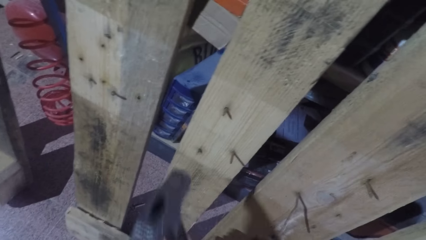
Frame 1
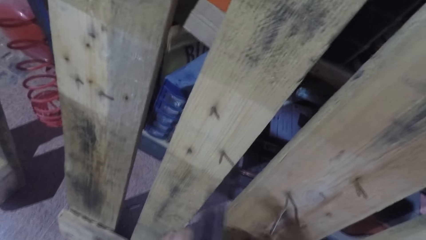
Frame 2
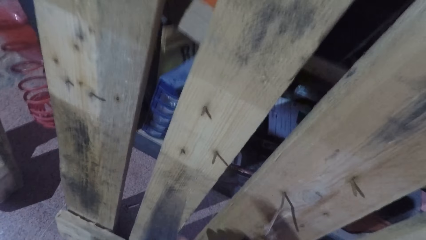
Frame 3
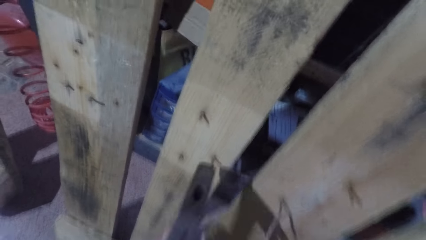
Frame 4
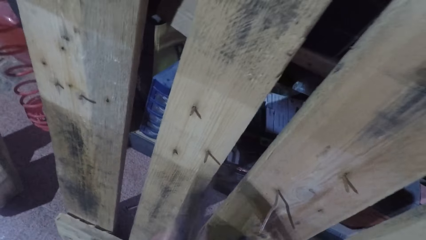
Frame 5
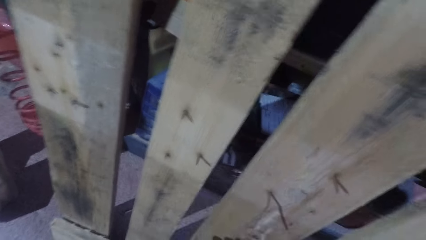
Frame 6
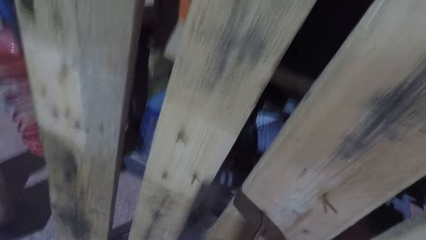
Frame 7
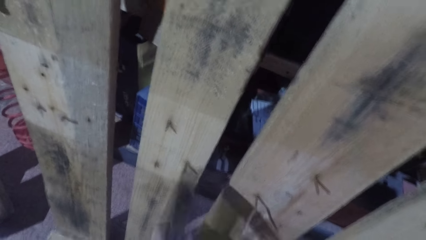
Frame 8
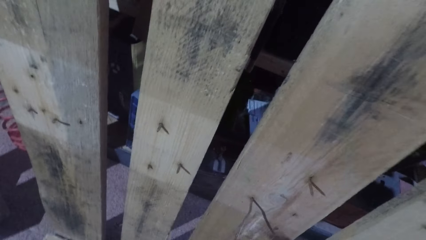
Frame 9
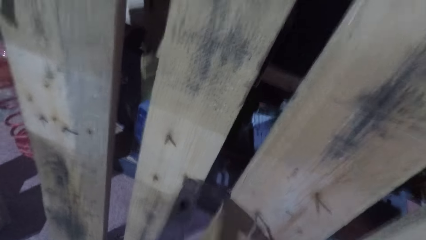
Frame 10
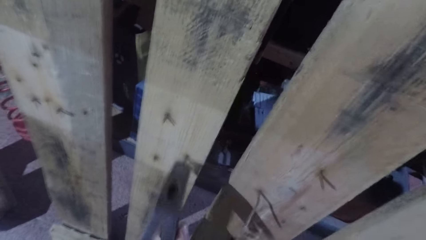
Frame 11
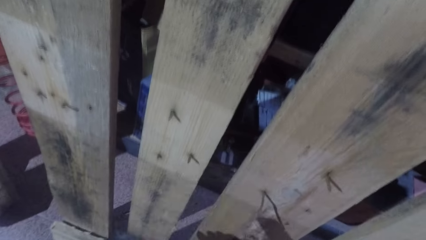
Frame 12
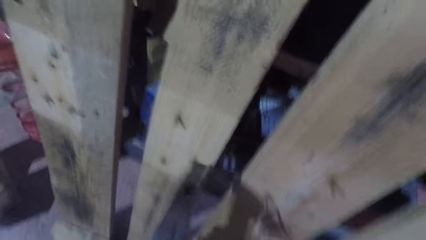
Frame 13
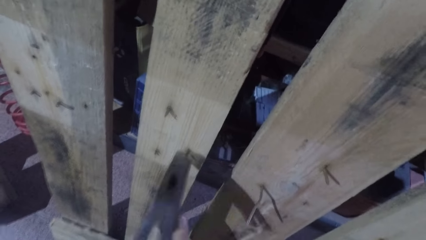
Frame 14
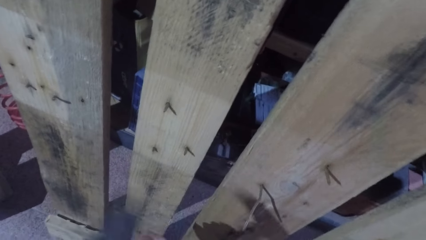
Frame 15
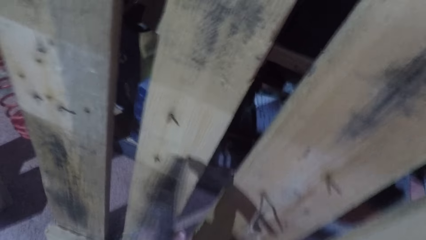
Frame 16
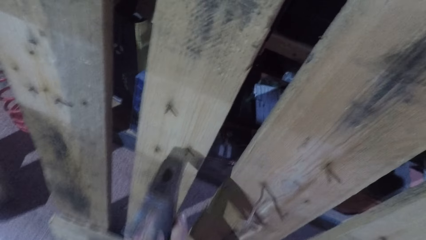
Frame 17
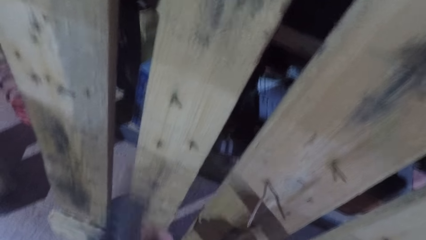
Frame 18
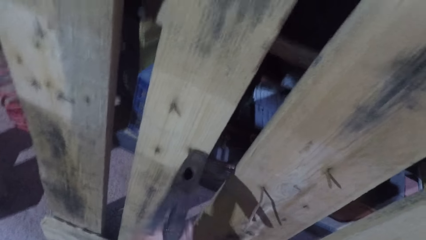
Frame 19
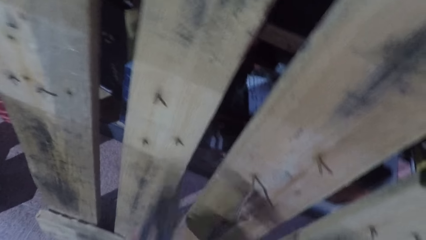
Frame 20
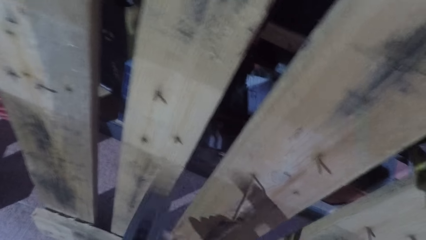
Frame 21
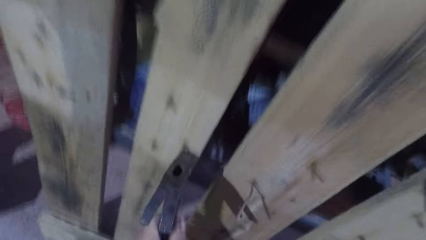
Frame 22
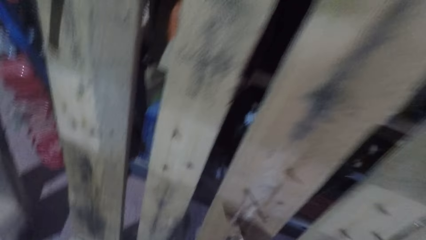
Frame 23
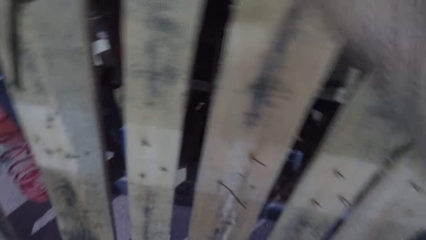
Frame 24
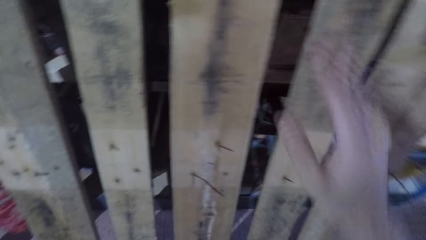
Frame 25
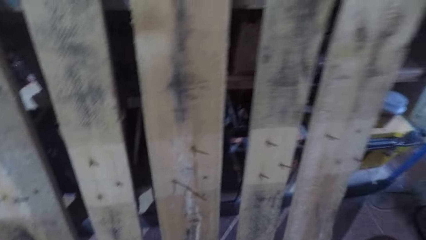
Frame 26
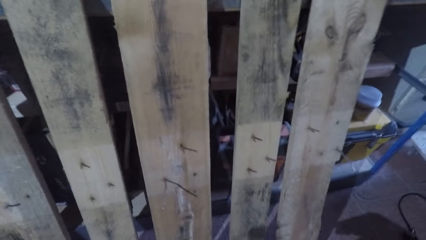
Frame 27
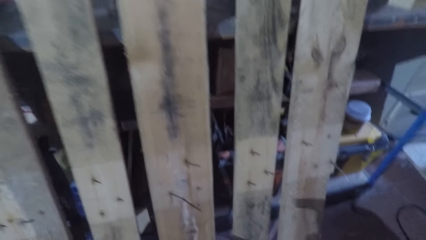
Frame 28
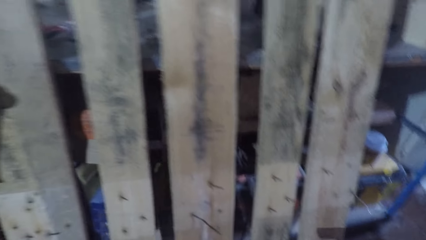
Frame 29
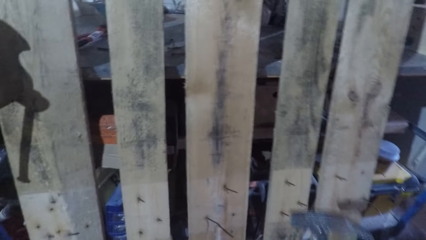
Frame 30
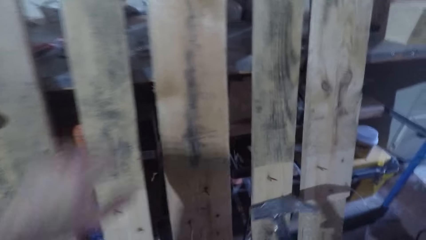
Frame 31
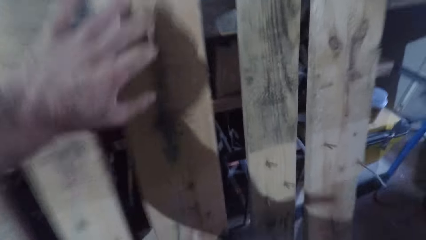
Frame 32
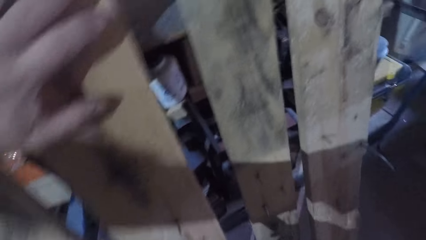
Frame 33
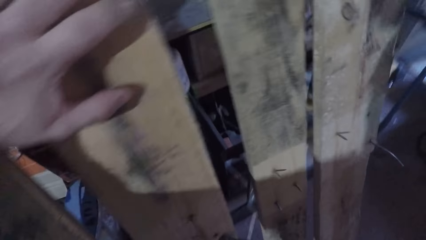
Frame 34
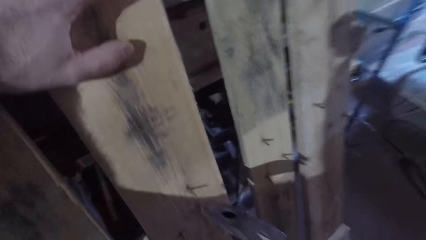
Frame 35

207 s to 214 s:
The camera wearer lifts a hammer. He hits out another nail from the wooden frame with the hammer in his left hand. He removes his right hand from the wooden frame and places his left hand on the wooden frame.

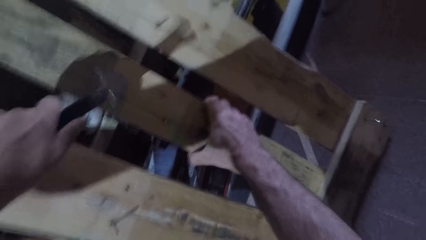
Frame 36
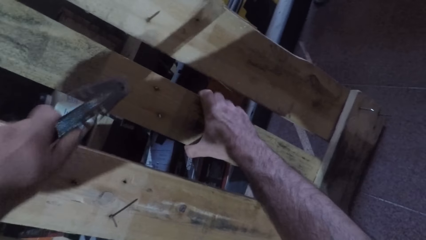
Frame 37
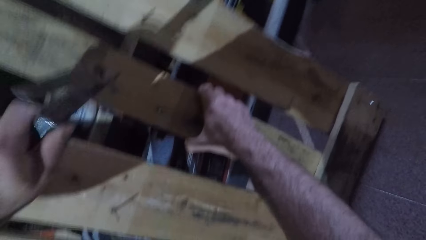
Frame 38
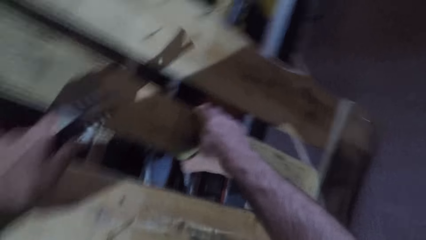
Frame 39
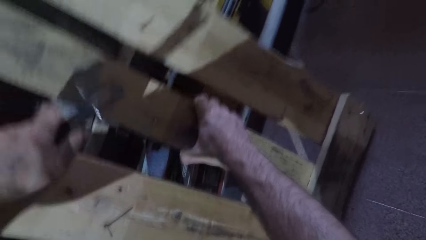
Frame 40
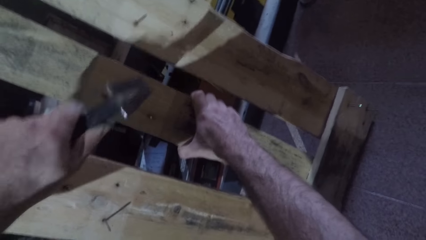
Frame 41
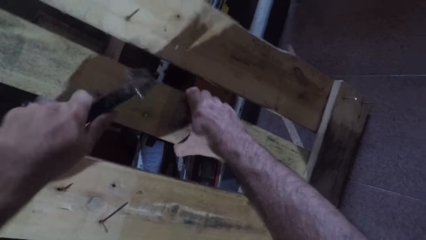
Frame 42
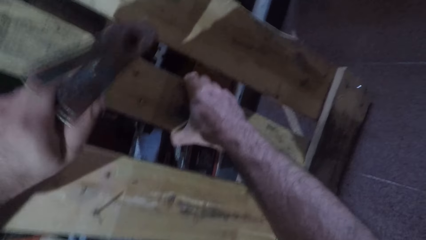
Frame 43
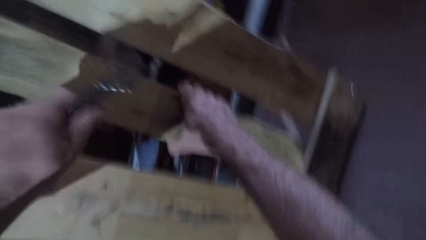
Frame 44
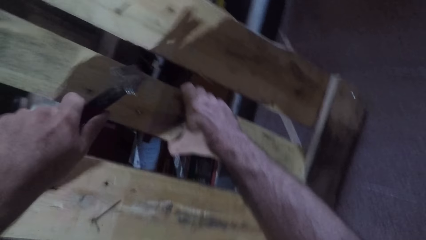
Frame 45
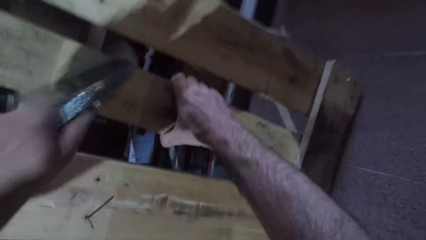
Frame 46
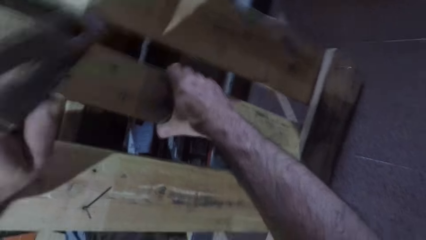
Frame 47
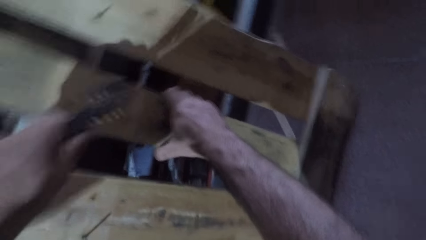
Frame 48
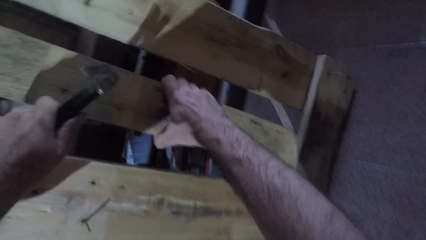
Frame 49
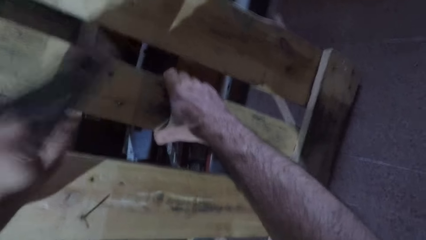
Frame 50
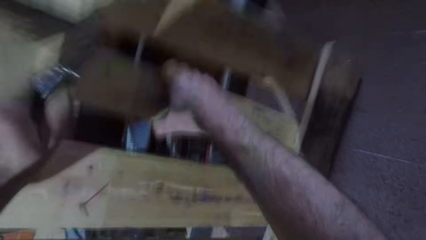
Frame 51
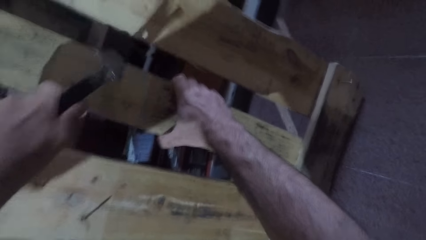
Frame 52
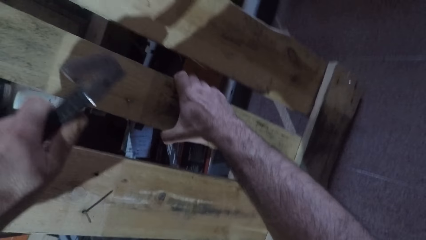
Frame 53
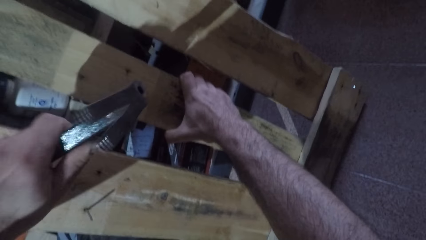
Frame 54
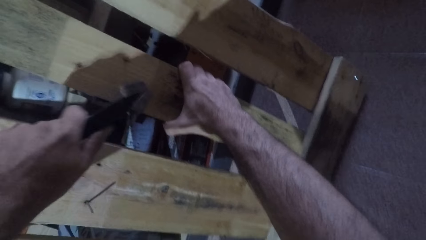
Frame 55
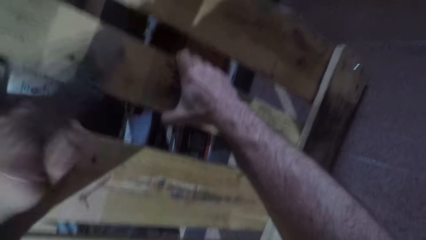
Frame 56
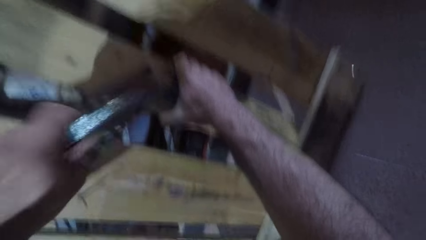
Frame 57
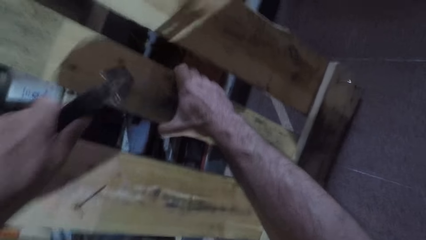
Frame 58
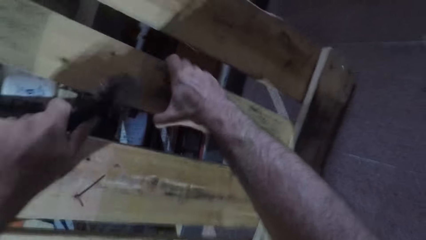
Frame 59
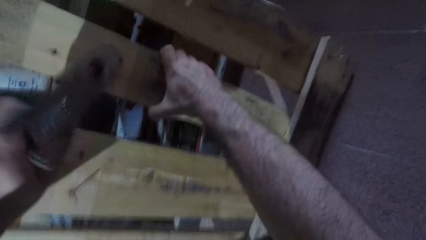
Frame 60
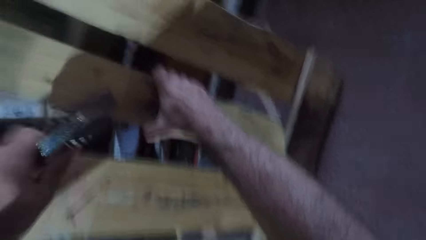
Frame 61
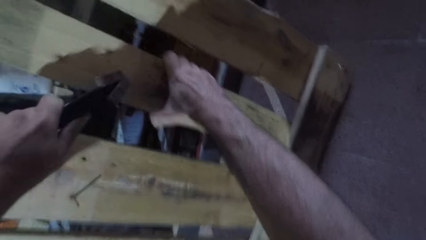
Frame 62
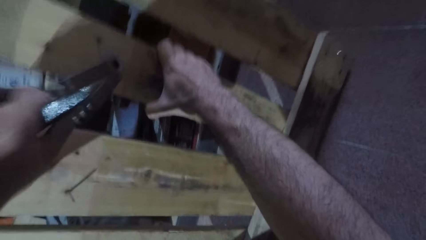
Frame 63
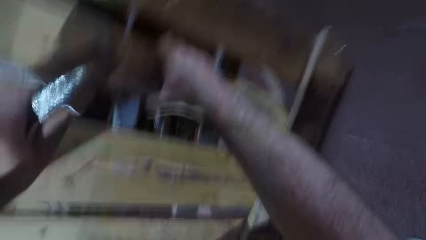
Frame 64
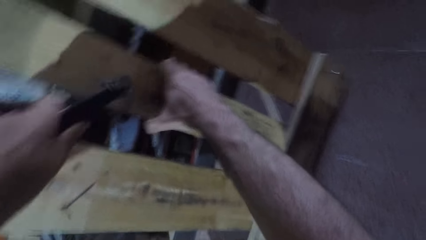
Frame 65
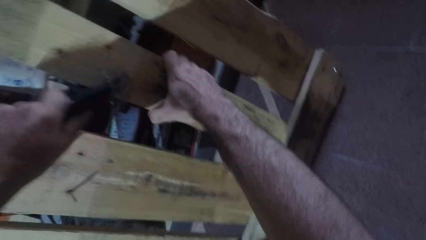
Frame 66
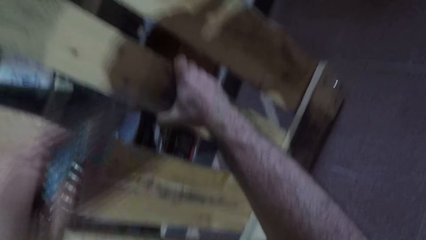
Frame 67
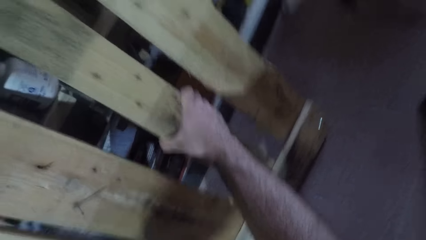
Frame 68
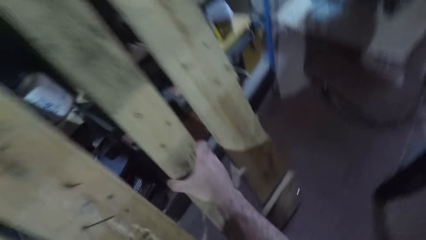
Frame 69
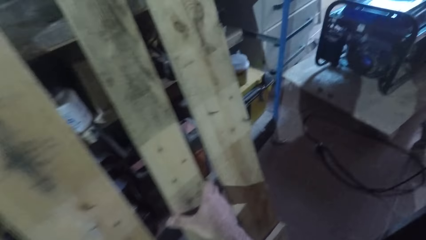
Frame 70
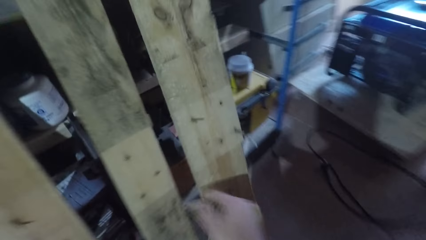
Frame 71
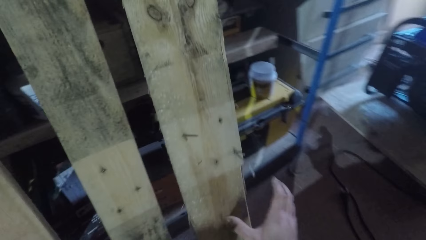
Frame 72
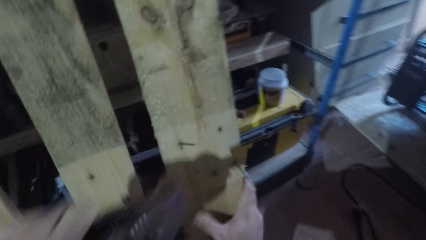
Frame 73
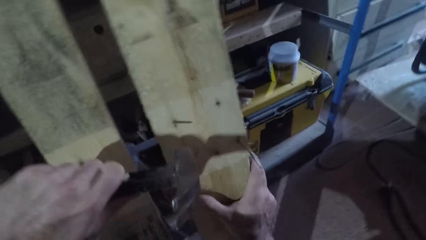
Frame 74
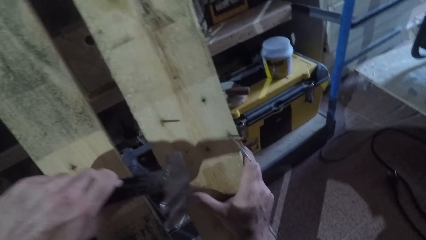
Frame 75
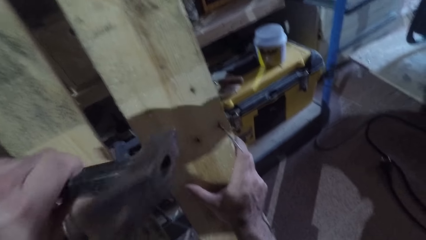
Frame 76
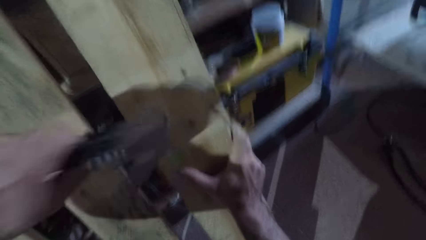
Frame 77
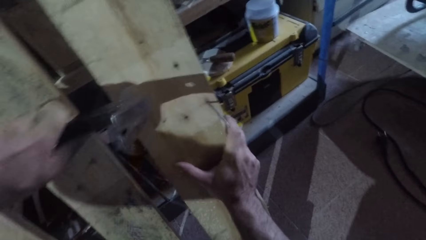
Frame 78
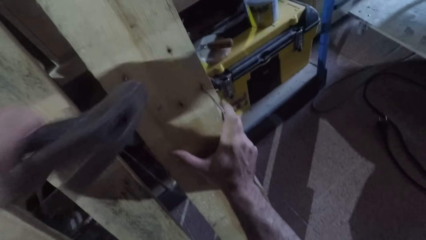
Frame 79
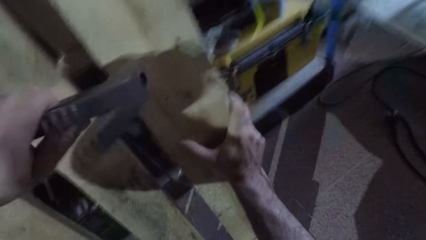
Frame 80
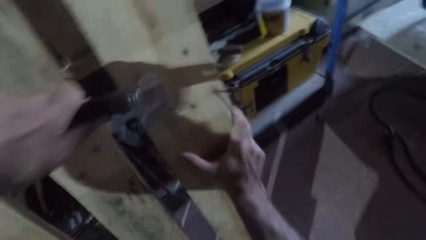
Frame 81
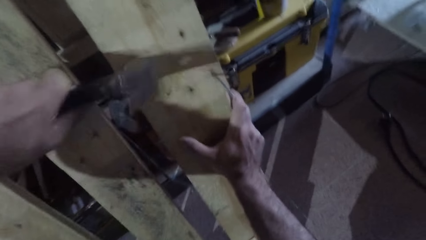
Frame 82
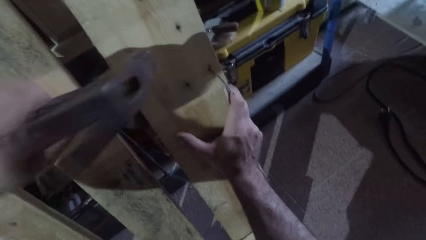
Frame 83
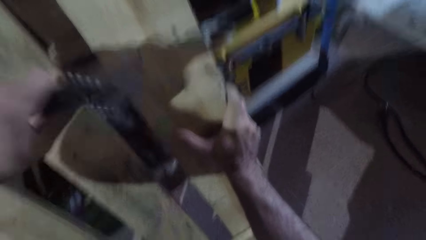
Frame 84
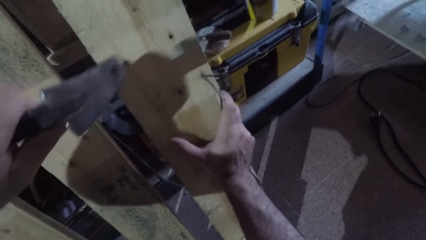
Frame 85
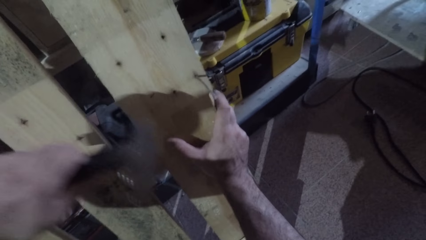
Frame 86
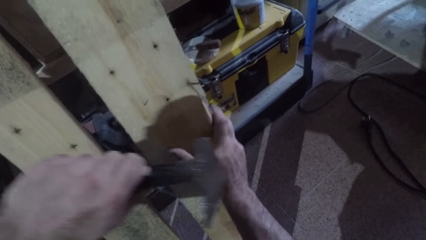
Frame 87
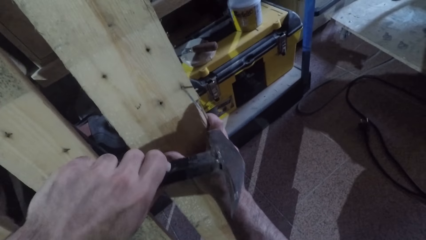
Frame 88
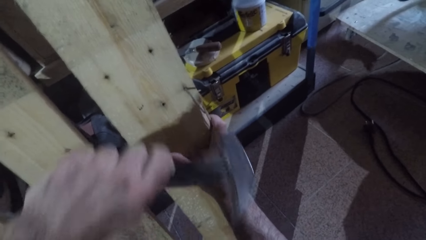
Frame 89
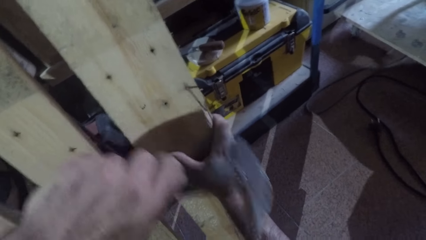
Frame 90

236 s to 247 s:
The camera wearer lifts the hammer. He hits out another nail from the wooden frame with the hammer in his left hand. He lifts the hammer and hits out another nail from the wooden frame with the hammer in his left hand. He repositions his right hand on the wooden frame. He holds a bed base timber. He holds the hammer. He hits out another nail from the wooden frame with the hammer in his left hand, and again. He lifts the hammer.
